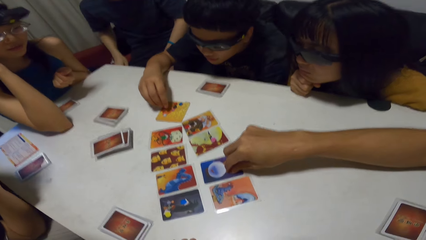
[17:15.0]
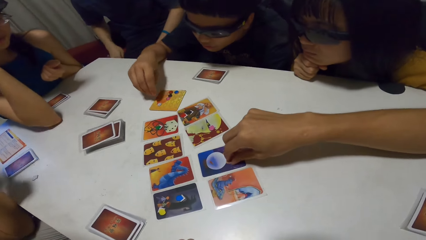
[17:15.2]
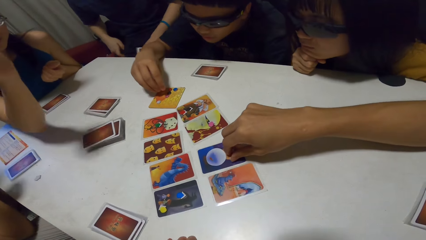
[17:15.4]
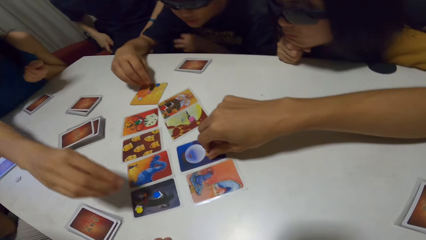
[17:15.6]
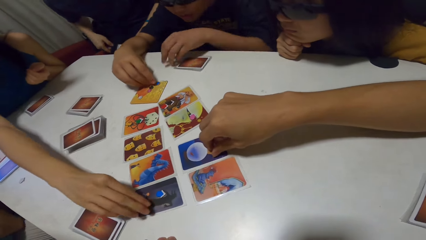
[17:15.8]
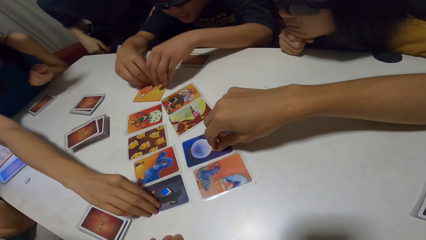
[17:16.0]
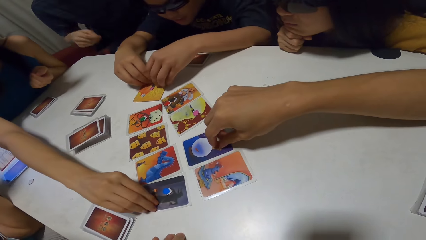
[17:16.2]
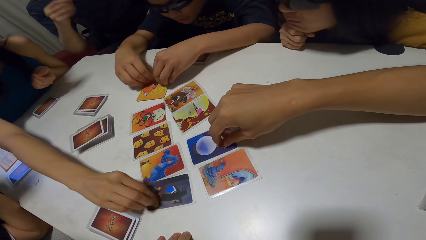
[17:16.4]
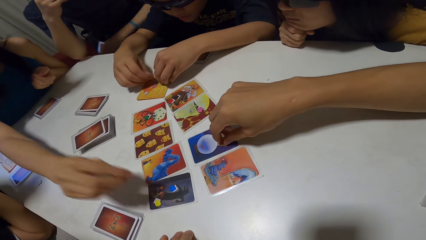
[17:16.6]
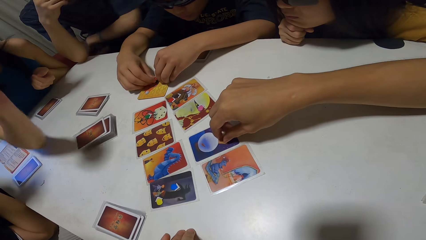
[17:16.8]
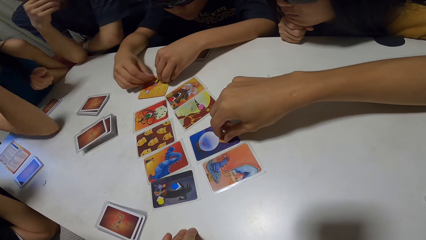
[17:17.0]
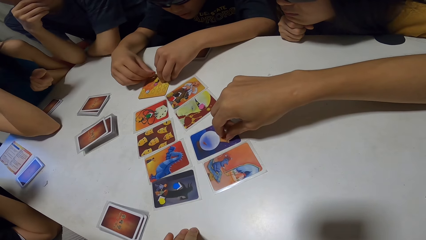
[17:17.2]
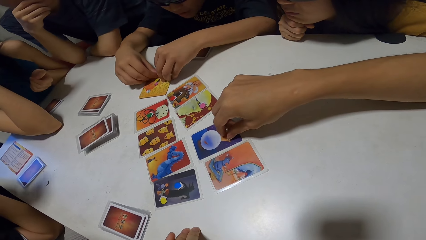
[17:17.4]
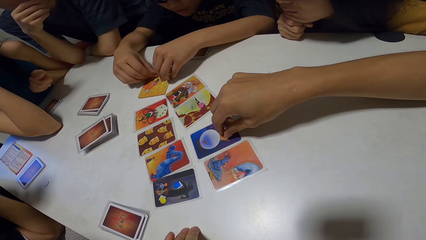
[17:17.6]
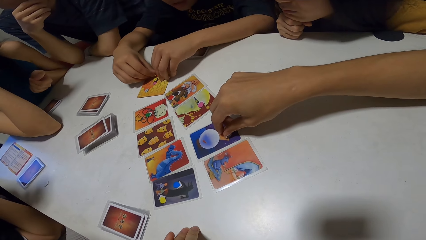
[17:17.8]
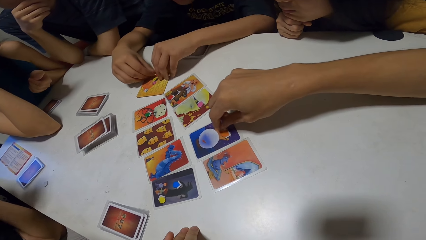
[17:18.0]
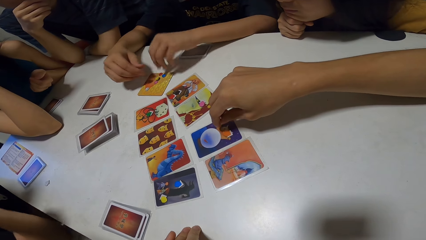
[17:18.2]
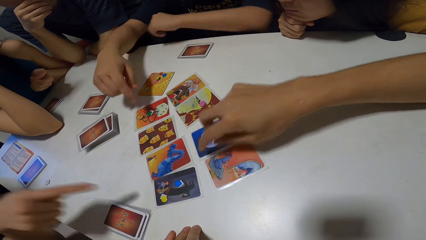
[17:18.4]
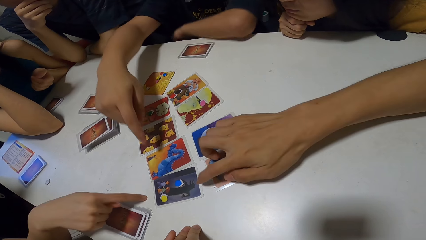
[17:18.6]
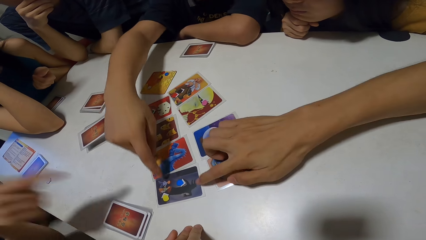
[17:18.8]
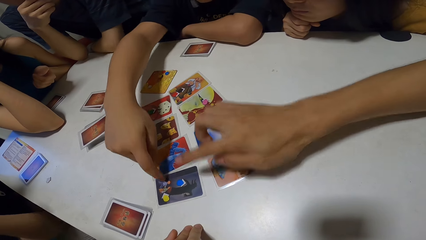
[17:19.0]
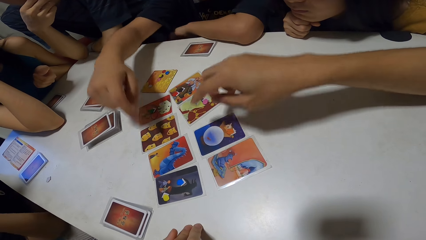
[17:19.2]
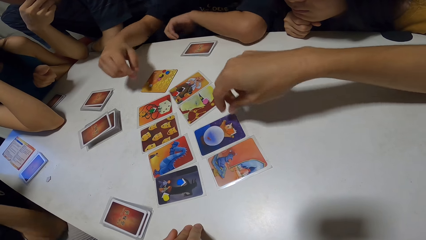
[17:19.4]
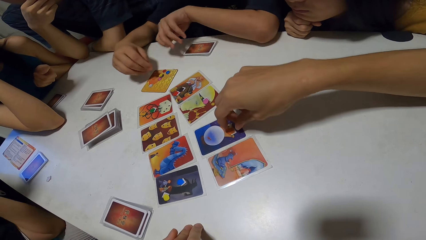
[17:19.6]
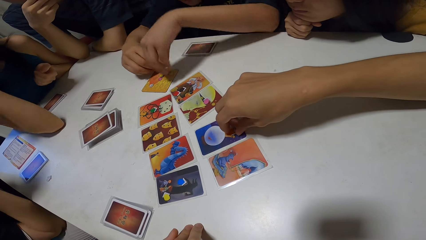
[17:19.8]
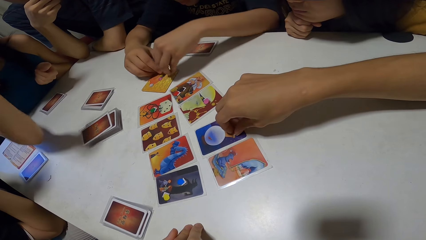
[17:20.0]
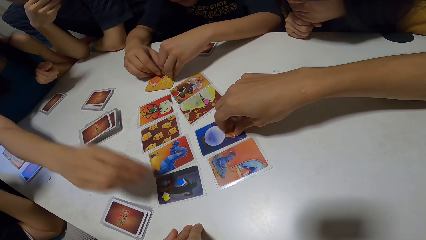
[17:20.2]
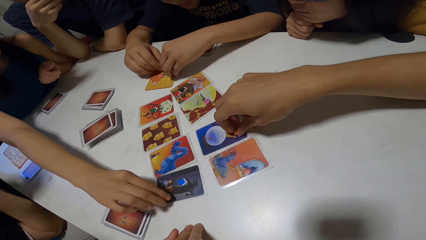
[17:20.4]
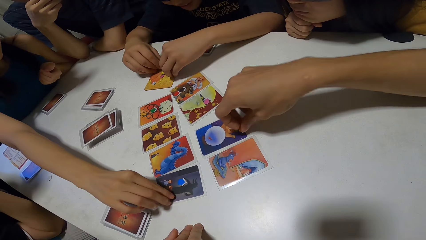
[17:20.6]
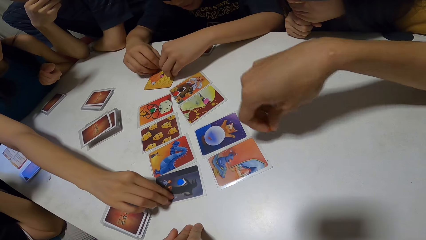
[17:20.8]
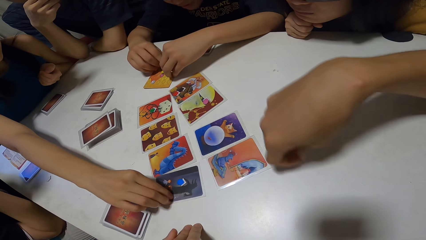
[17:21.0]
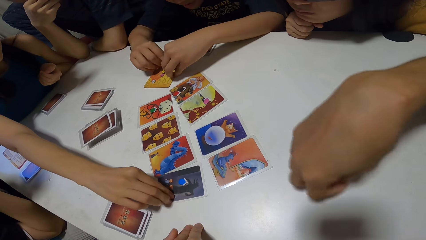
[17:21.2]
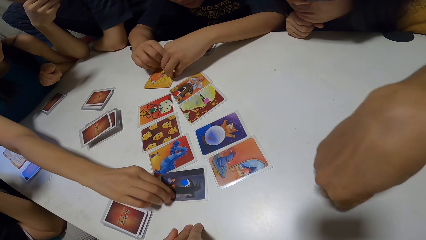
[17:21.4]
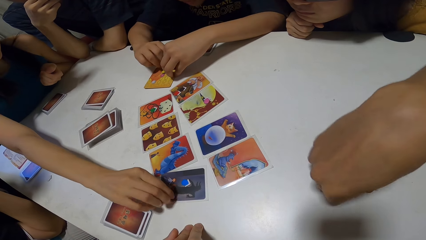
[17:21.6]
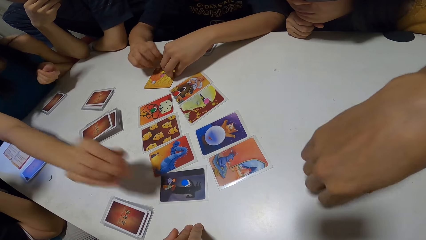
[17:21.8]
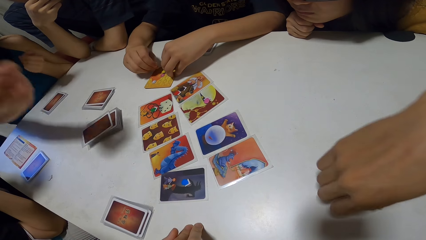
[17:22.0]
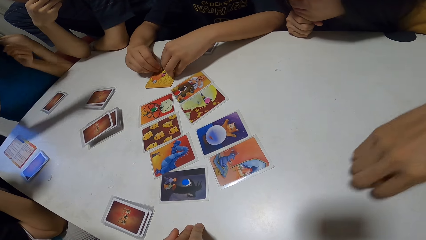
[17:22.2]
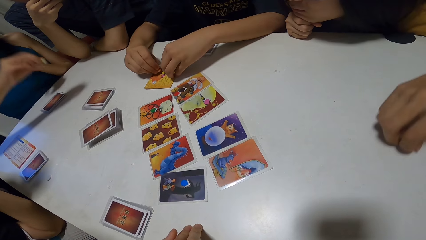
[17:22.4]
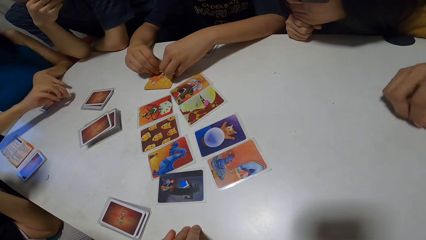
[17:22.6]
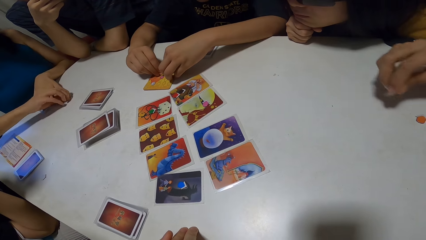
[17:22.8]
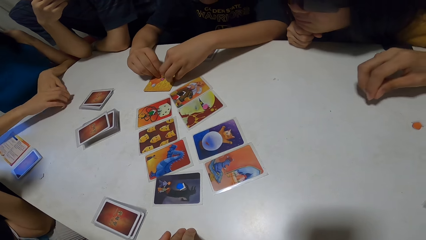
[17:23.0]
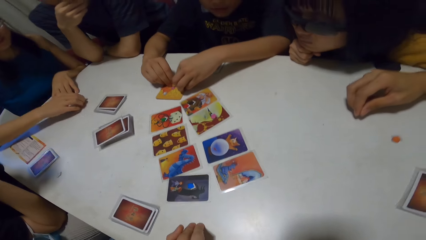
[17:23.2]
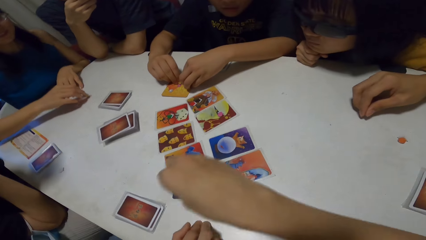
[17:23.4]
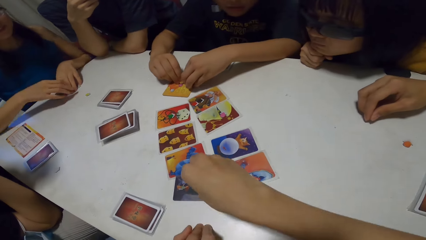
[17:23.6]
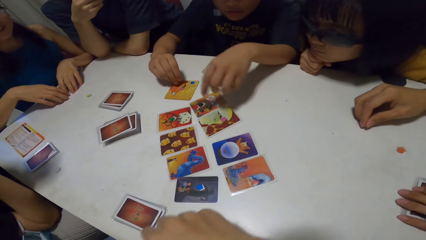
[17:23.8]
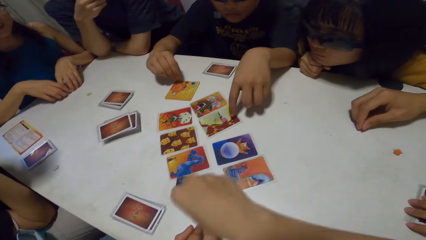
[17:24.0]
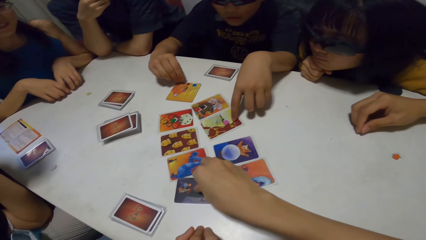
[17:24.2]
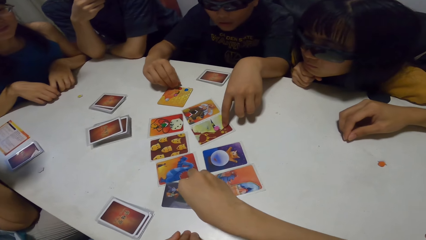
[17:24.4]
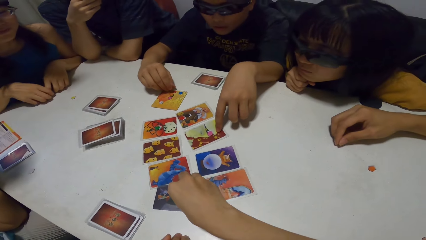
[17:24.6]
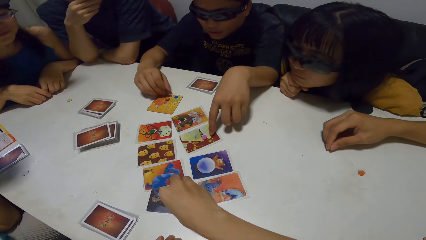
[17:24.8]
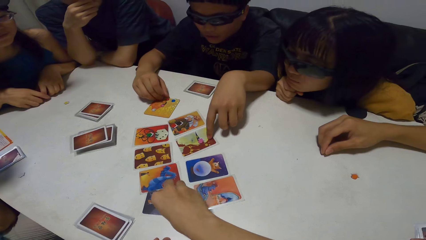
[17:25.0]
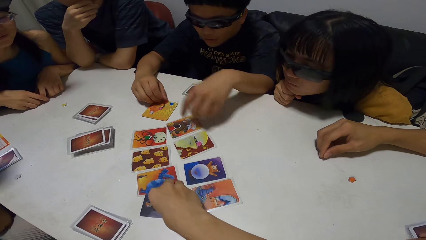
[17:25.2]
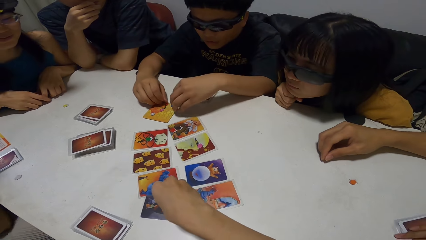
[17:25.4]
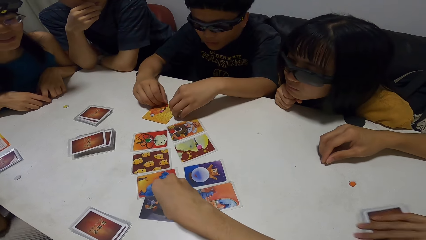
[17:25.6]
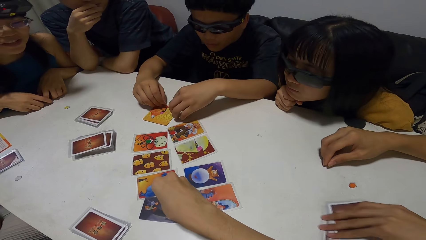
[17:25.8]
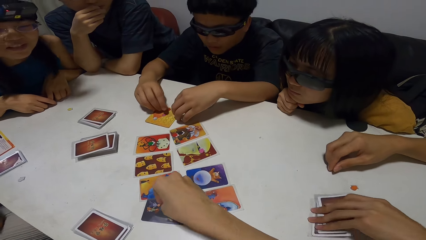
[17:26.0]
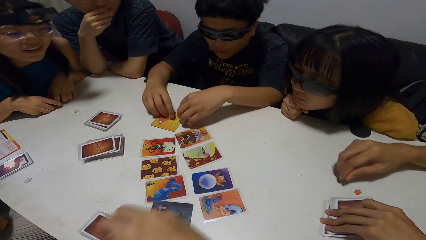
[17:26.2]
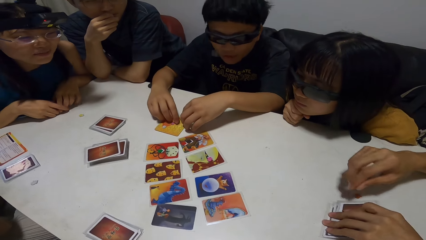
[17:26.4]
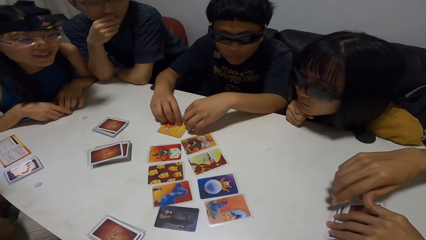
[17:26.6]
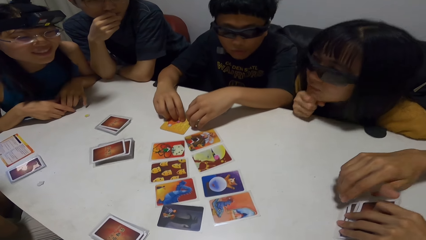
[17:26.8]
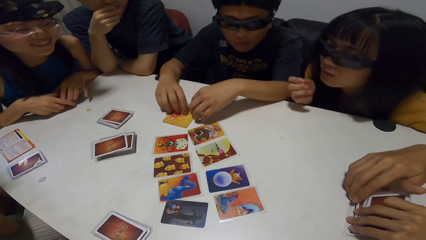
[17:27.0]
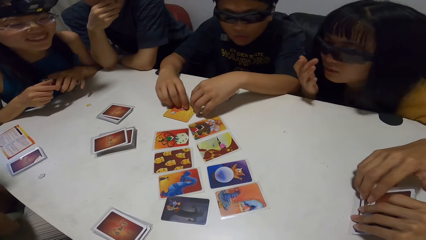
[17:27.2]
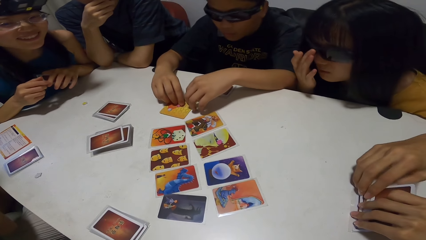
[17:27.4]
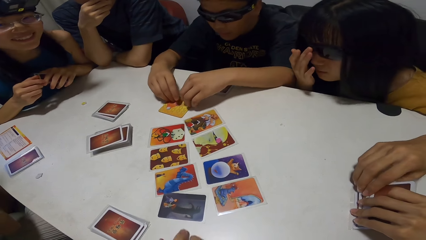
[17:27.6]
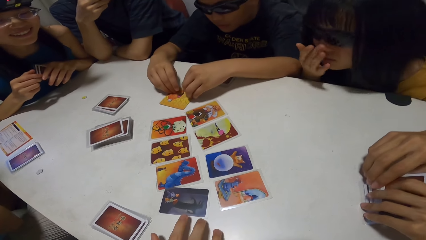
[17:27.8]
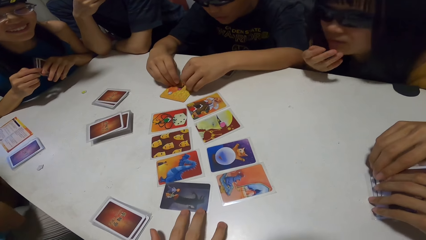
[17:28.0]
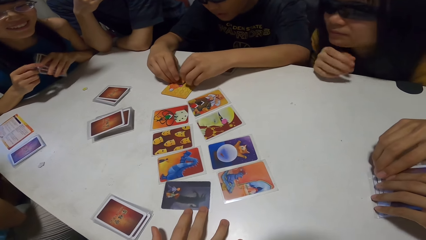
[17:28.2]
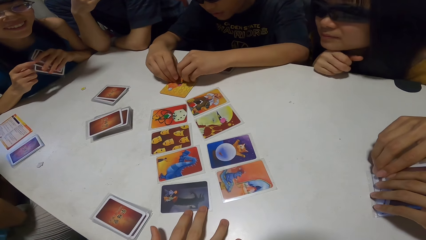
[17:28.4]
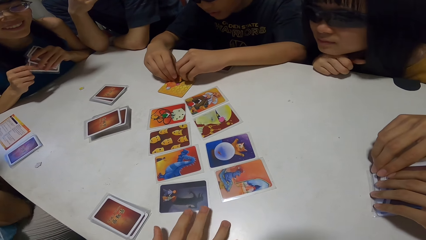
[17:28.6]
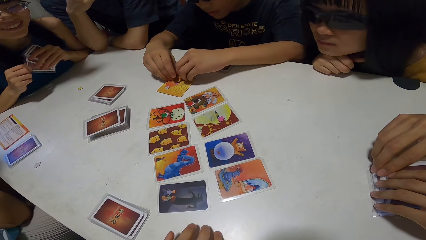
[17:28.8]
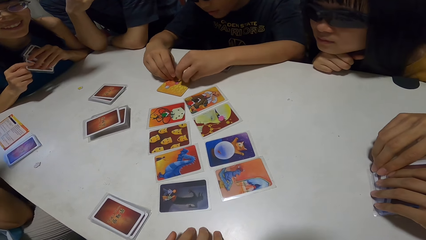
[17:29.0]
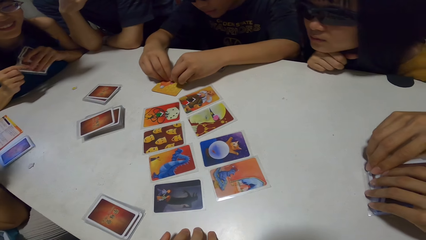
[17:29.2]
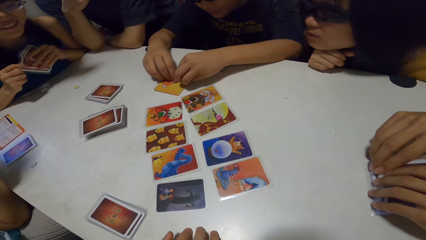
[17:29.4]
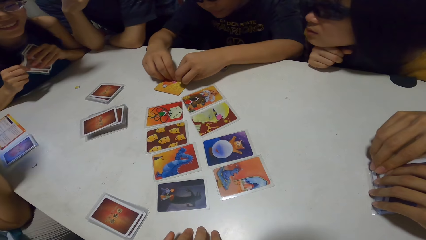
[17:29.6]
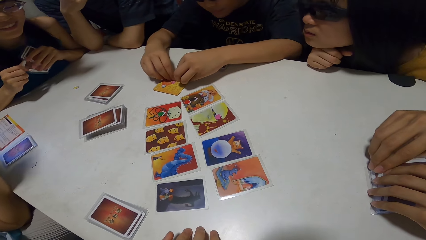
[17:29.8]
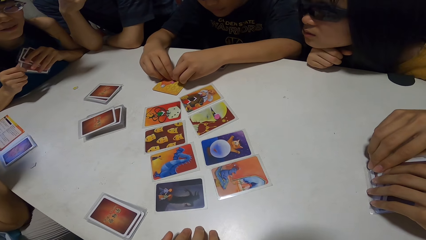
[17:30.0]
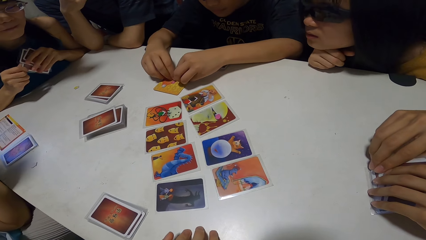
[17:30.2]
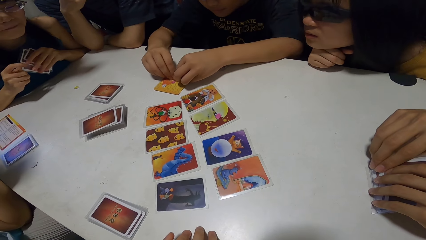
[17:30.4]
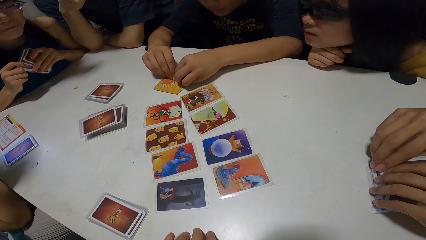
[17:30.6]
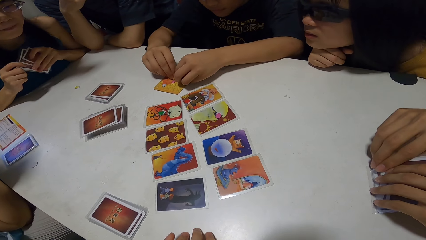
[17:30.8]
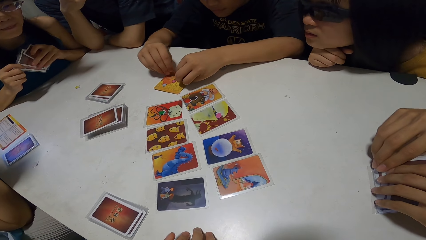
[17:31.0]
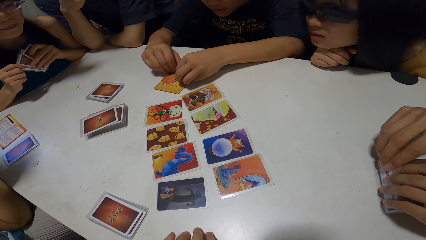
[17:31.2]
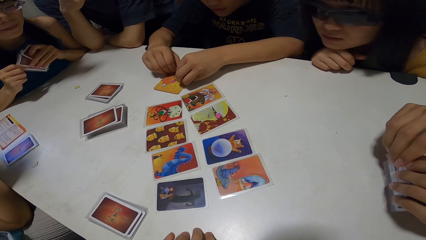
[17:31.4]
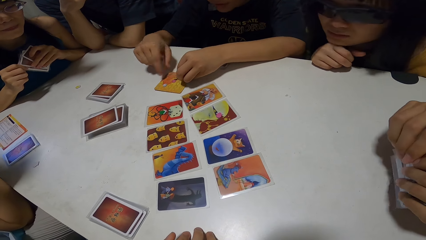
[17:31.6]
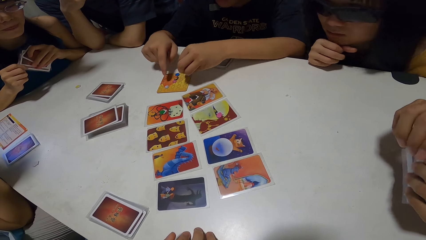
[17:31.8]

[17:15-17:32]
A woman picks a button from a card on the table with her right hand. A man moves some button on a card on the table with both hands. The man touches a card on the table with his right hand. Another man moves a button from a card to the table with his right hand. The woman moves a button from a card to the table with her right hand. She picks something and places something on the table. The camera wearer picks a button from a card on the table with his right hand. The second man moves some cards on the table with his left hand. He holds the cards with both hands. Another man touches a card on the table with his right hand.
